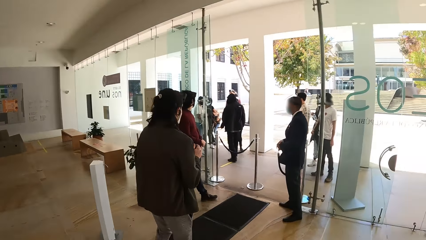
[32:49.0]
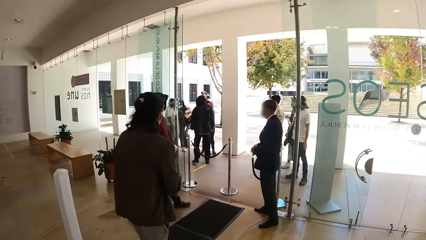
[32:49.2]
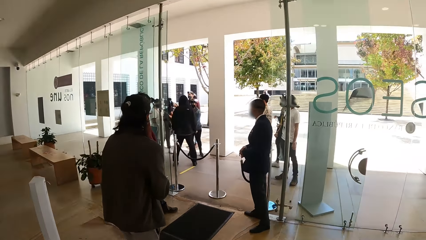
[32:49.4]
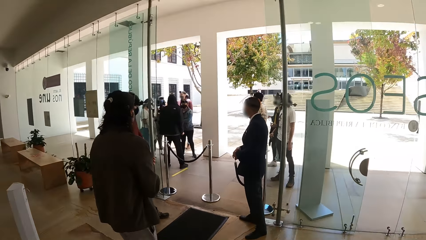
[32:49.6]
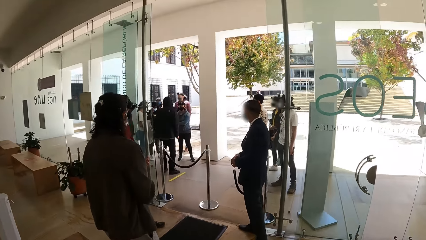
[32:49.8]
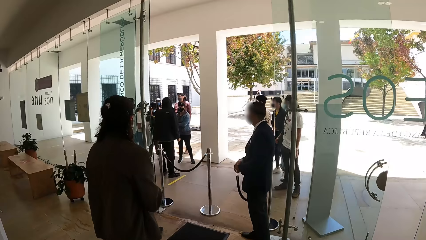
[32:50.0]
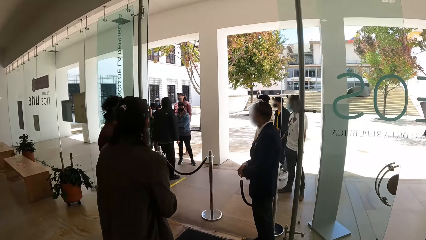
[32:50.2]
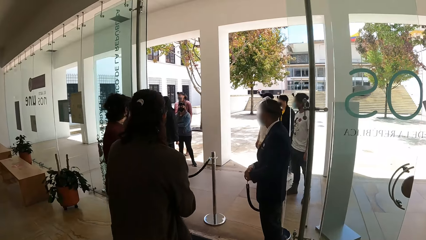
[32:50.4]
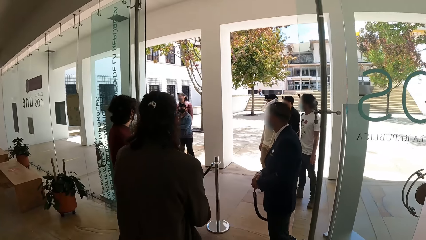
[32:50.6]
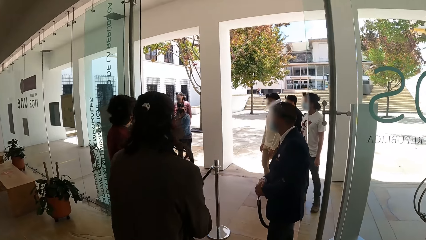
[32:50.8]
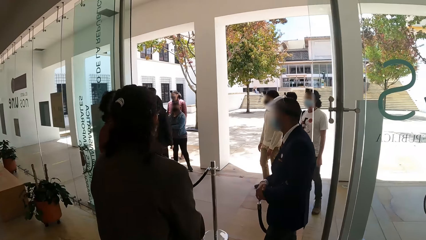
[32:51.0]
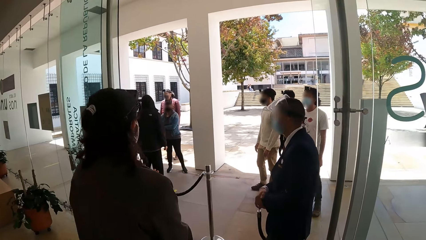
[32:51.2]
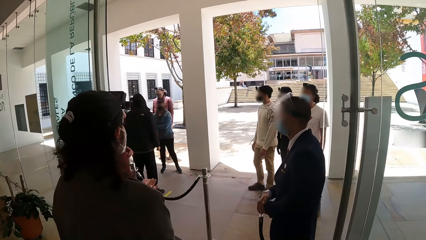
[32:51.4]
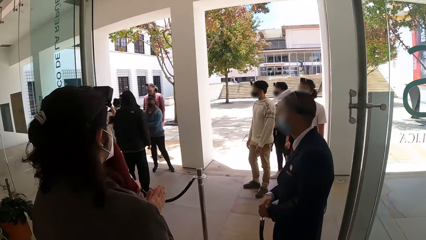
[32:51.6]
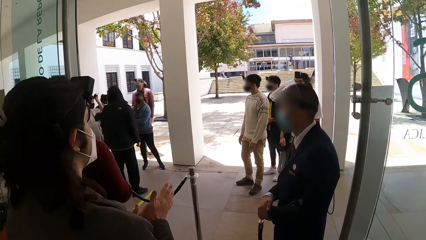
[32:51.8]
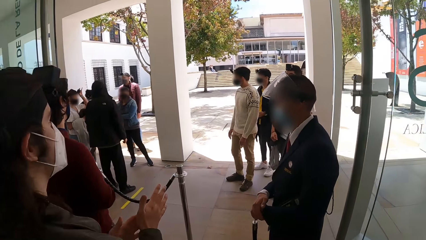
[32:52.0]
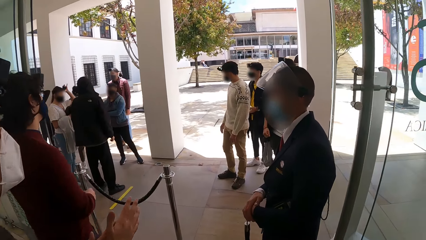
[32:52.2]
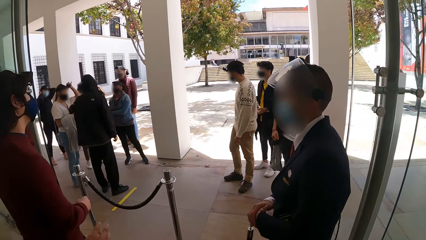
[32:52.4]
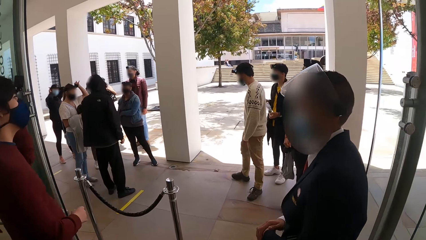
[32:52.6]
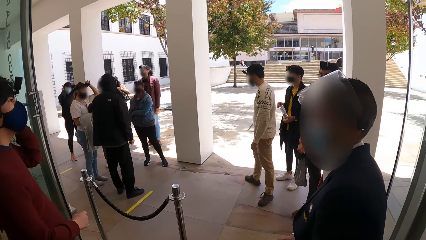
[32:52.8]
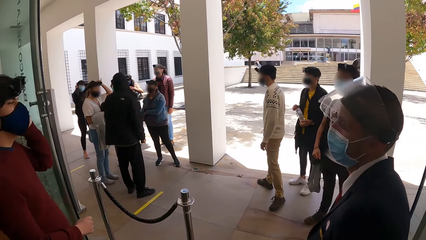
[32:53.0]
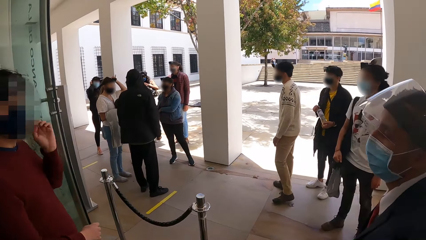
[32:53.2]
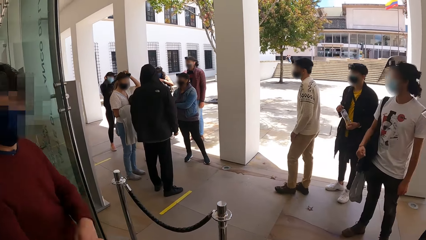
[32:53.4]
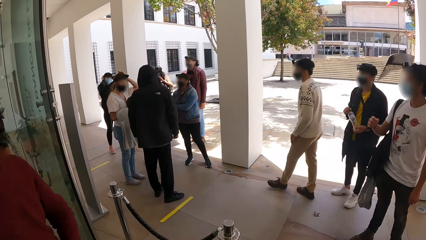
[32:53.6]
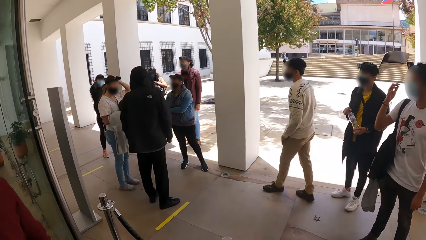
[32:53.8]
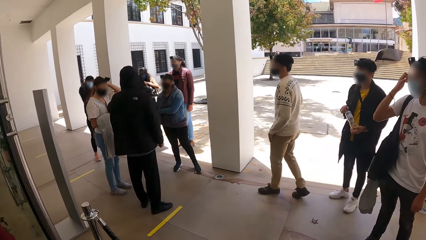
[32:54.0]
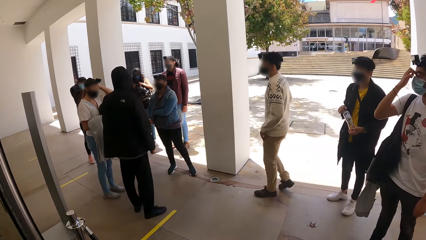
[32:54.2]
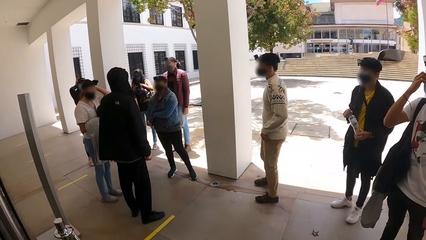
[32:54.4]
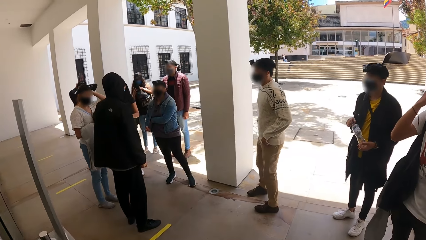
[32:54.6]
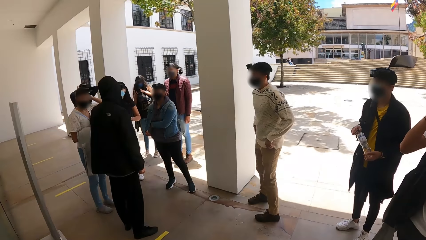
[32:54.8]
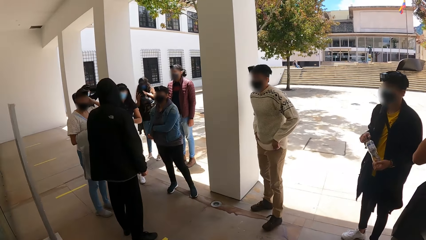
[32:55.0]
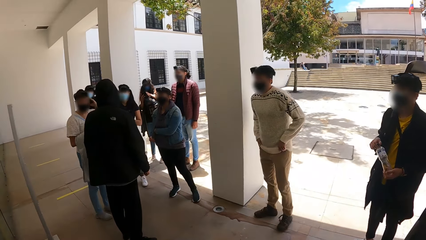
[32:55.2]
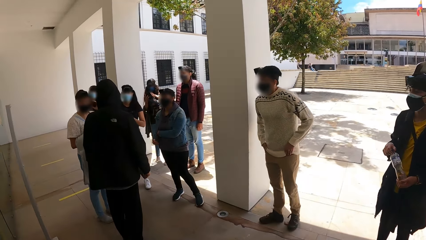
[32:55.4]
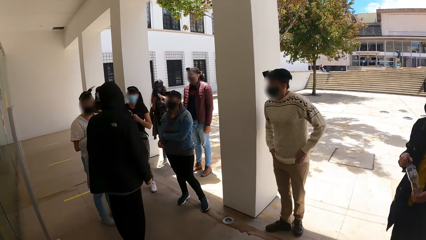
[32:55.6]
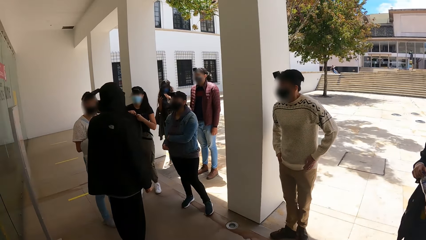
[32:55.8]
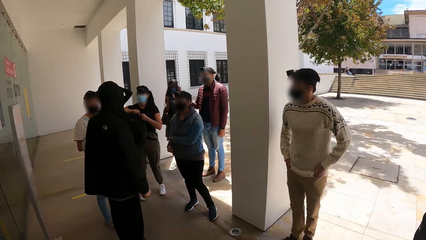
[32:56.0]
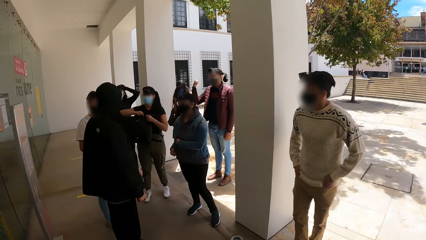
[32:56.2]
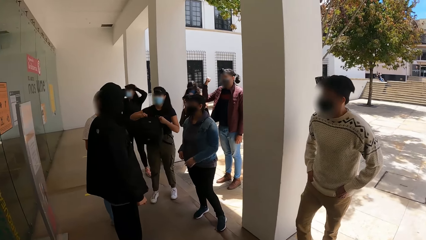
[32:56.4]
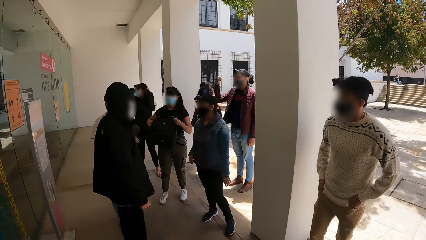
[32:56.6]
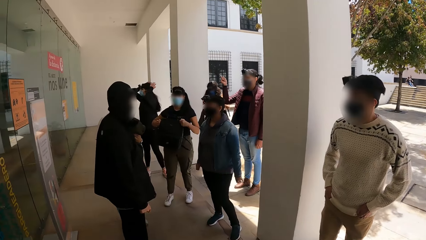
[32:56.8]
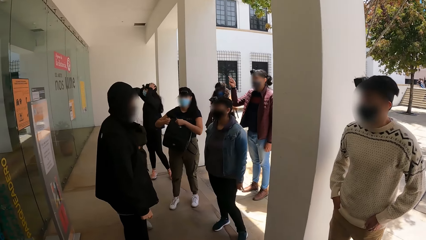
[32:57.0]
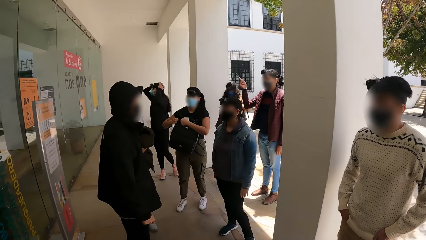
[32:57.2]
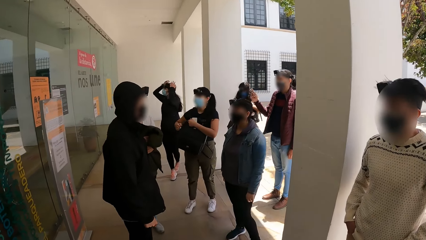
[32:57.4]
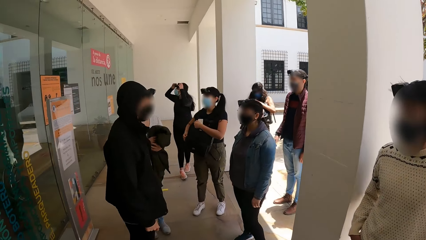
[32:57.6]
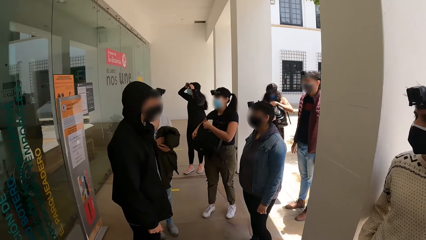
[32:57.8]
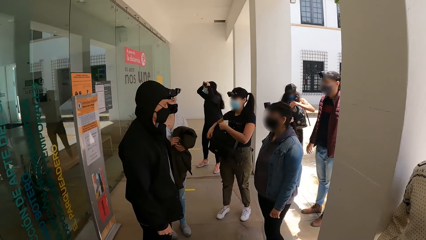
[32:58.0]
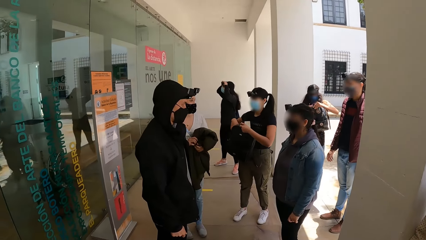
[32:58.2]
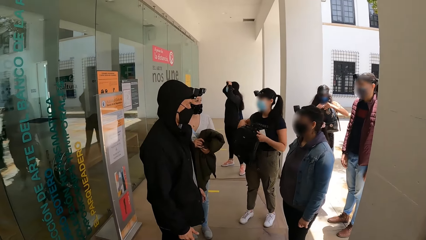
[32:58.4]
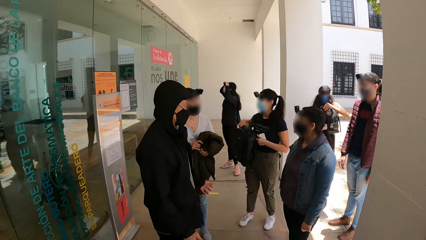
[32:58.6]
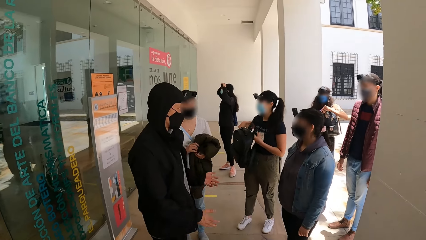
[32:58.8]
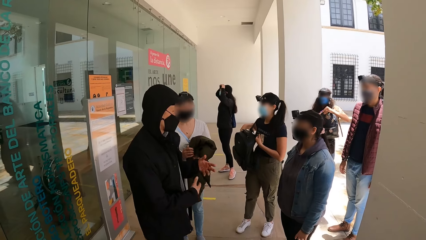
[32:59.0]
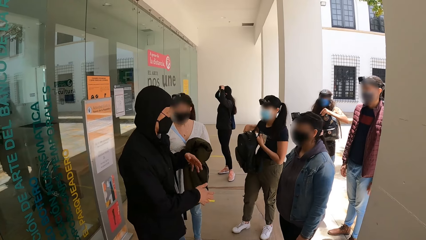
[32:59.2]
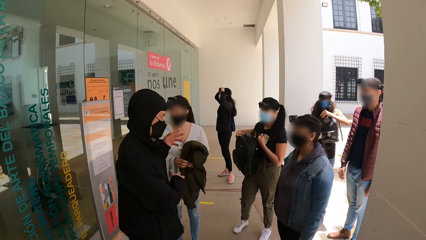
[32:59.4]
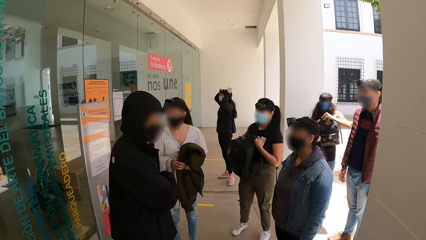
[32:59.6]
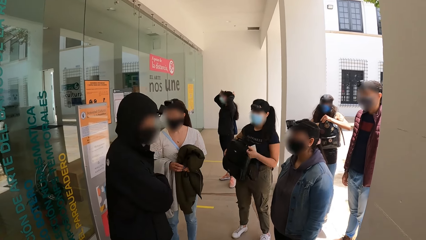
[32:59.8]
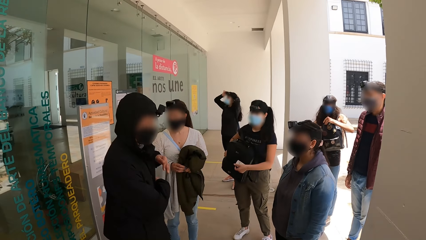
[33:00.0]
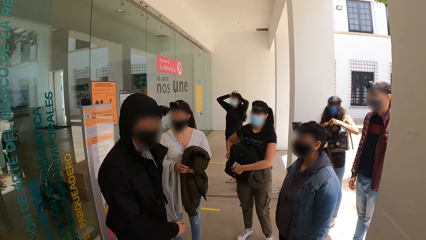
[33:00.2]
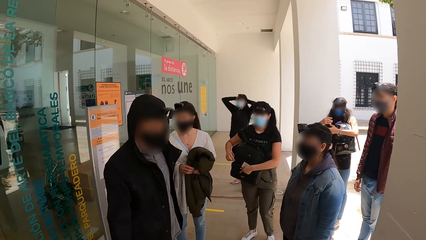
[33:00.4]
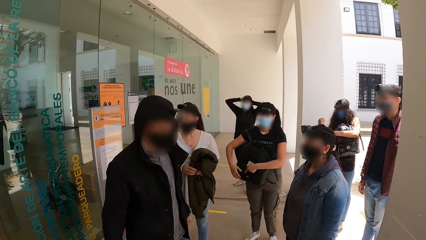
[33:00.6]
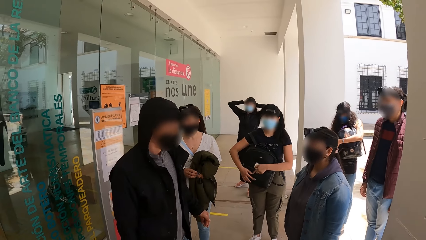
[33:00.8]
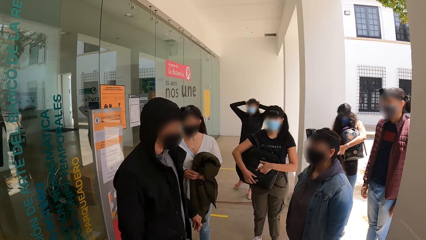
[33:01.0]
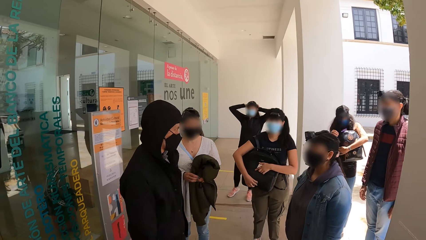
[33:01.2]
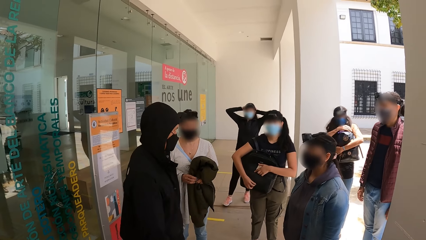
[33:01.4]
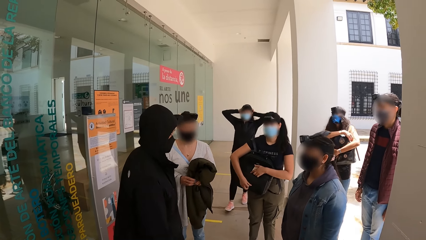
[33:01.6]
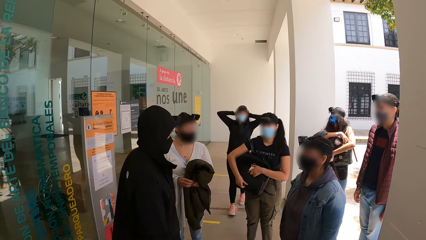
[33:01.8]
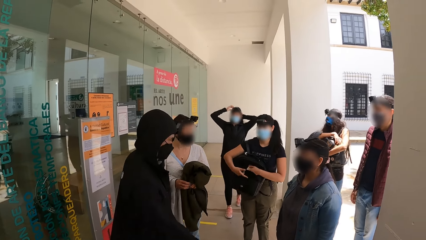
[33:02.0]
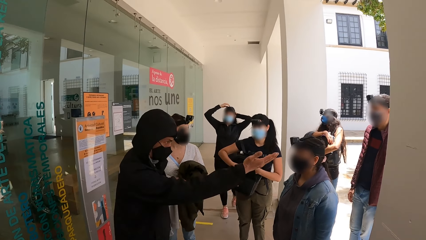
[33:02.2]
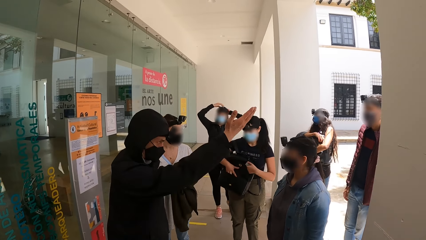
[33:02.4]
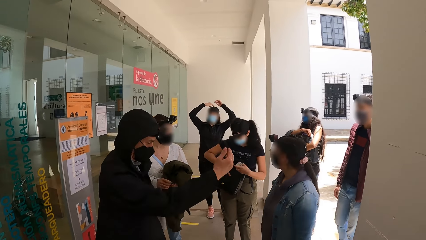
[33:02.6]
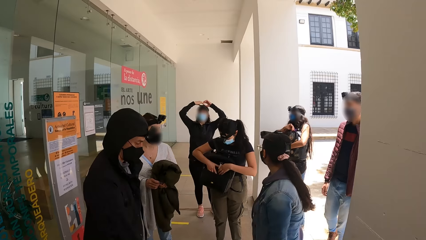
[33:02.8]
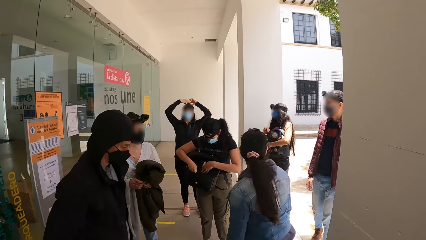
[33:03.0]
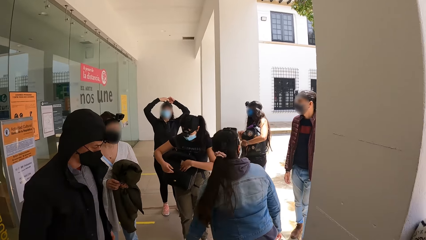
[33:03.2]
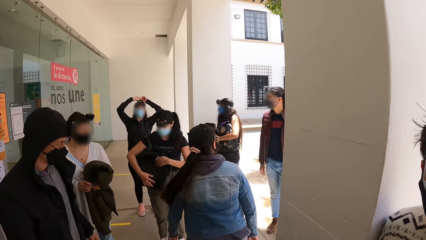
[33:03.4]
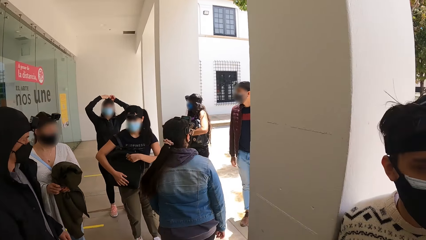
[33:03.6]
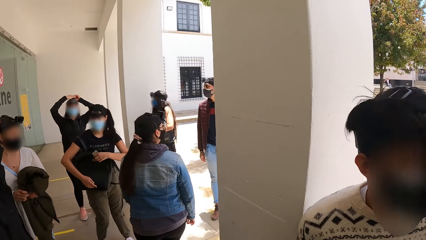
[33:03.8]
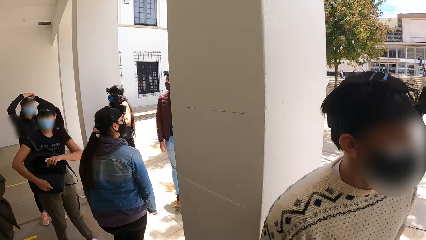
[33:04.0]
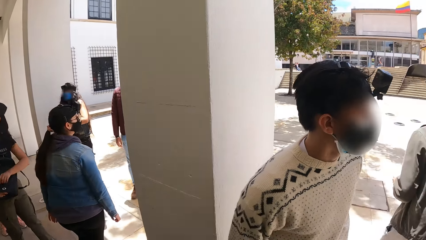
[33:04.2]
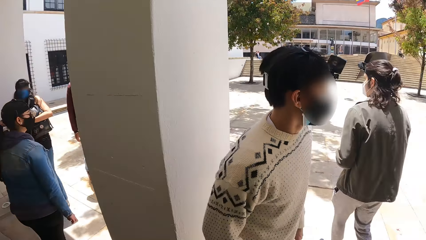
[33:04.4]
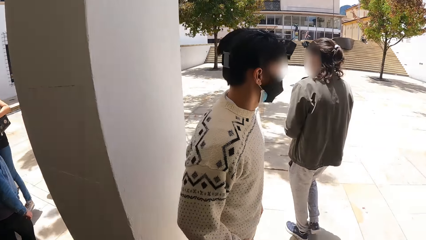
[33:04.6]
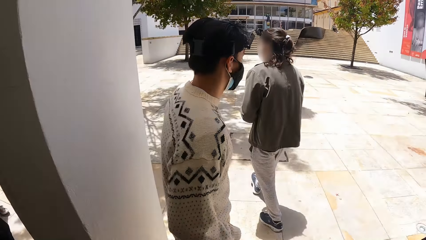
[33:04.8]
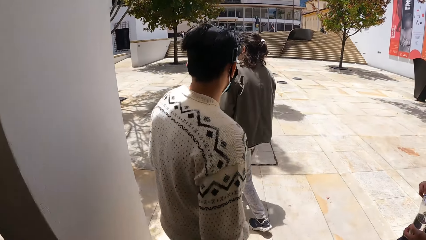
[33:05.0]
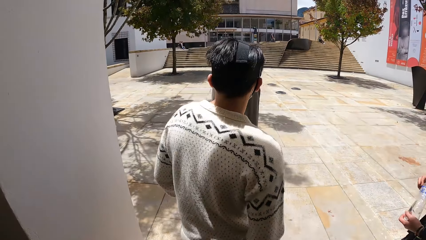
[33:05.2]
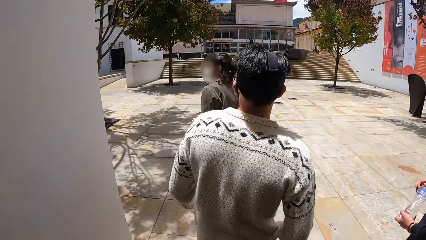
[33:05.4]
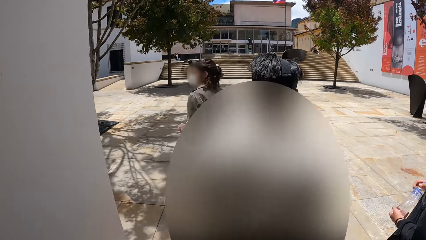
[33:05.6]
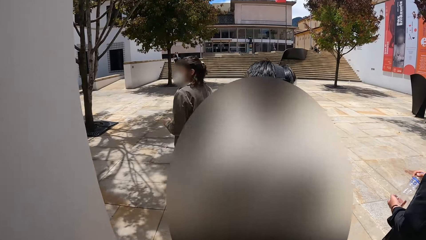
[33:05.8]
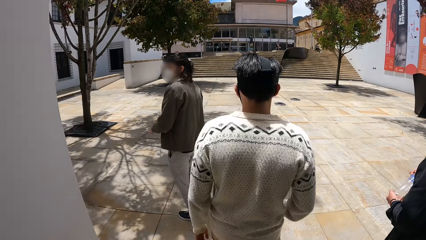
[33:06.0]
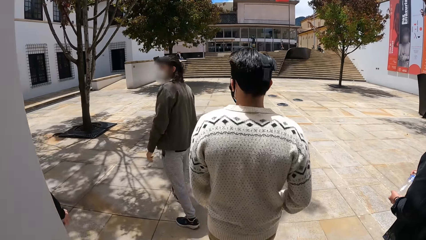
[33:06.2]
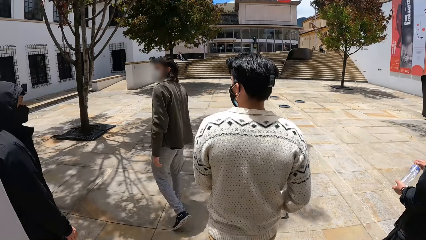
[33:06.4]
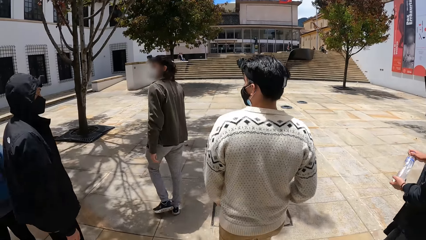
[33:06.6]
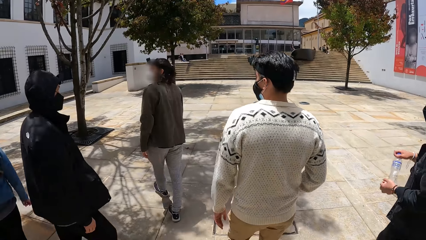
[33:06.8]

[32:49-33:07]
The camera wearer walks towards a man. They walk past a man. They walk past another man and a third man. They walk outside the building. A woman zips a bag around her chest with her right hand. Another woman searches through a bag around her chest with her right hand. The first man interacts with the camera wearer and a group of people. The camera wearer looks around. The first woman opens a pouch on the bag with her right hand. She searches through the bag with her right hand. She closes the pouch on the bag with her left hand. The camera wearer walks to a stairway with the group of people. They walk in the pavement.
